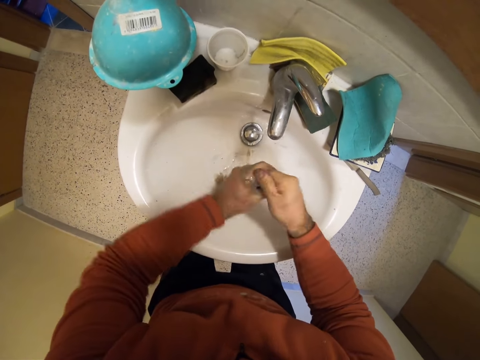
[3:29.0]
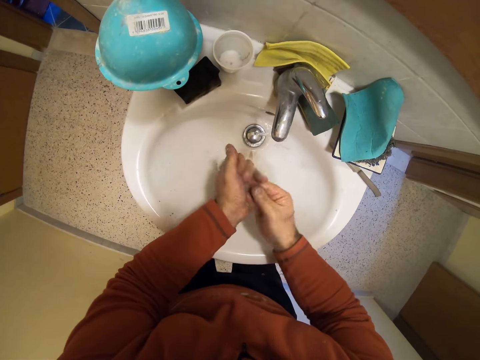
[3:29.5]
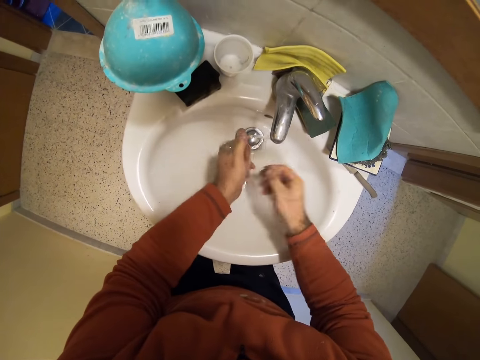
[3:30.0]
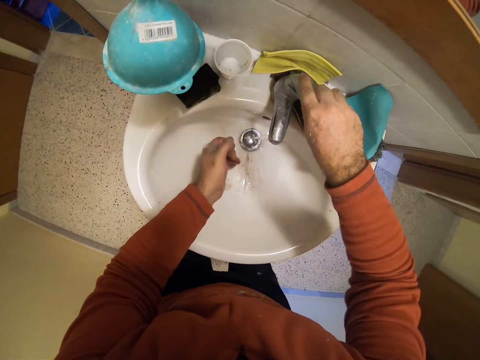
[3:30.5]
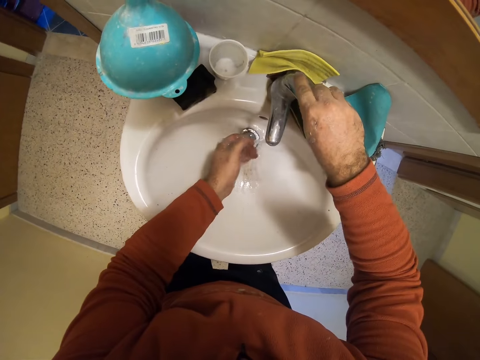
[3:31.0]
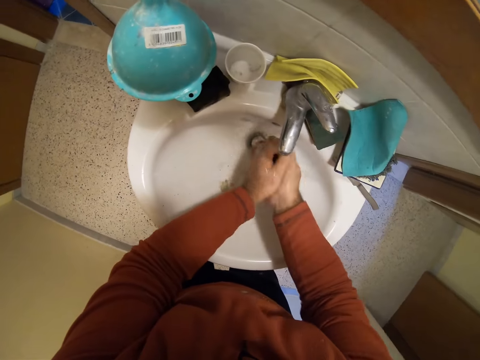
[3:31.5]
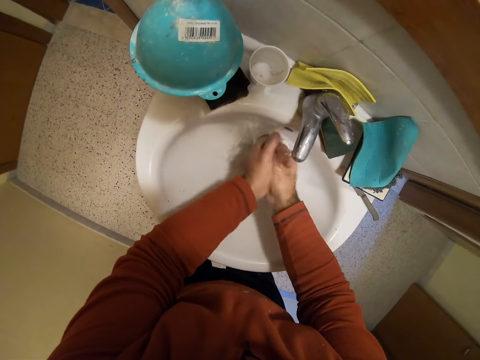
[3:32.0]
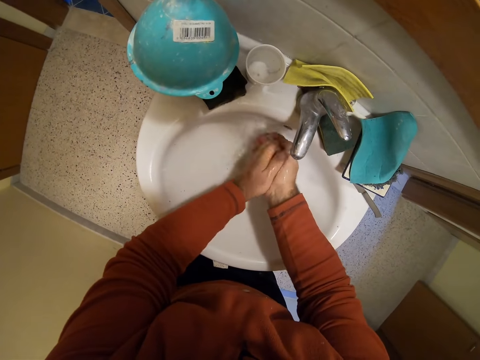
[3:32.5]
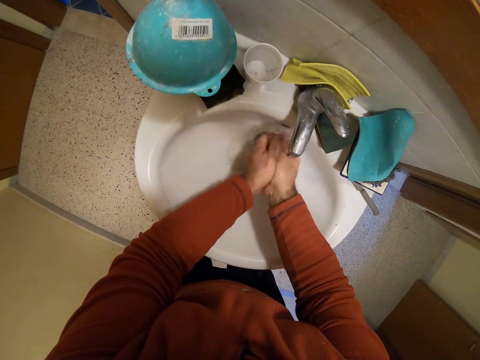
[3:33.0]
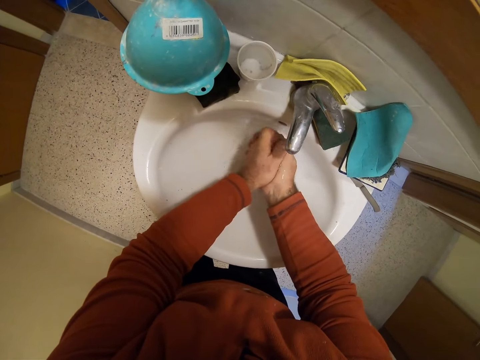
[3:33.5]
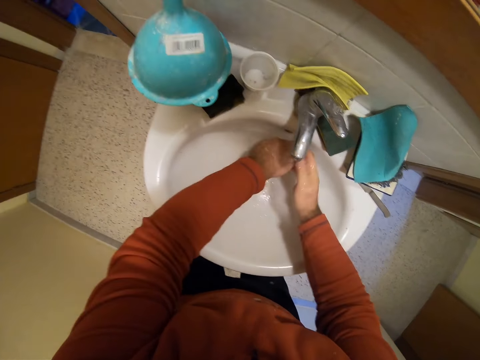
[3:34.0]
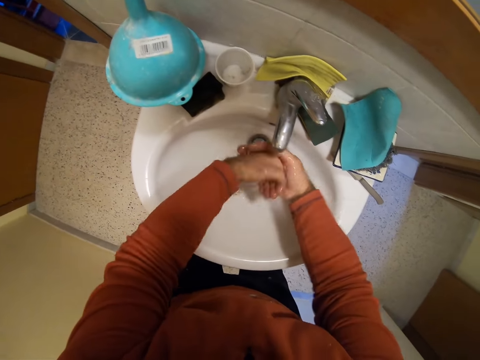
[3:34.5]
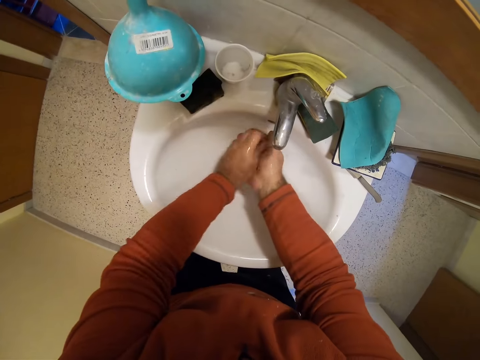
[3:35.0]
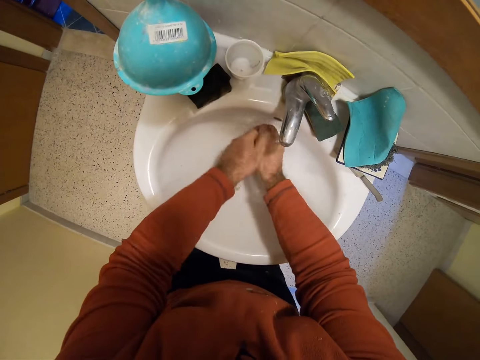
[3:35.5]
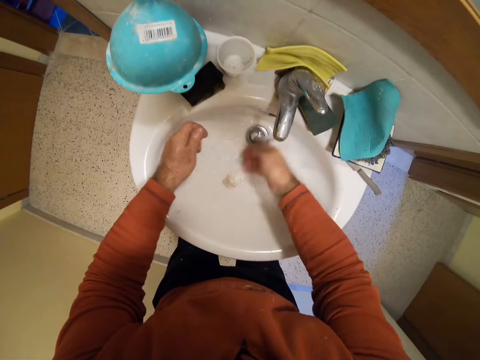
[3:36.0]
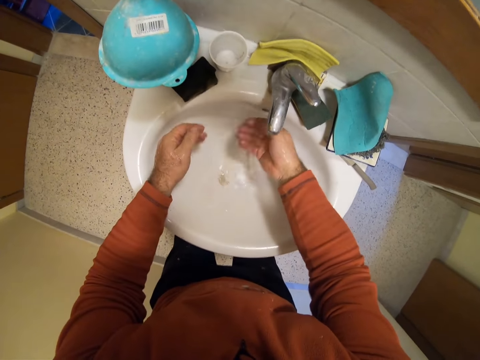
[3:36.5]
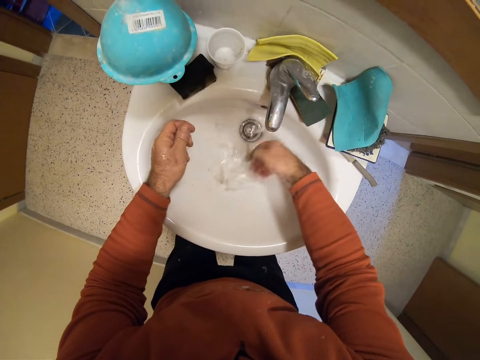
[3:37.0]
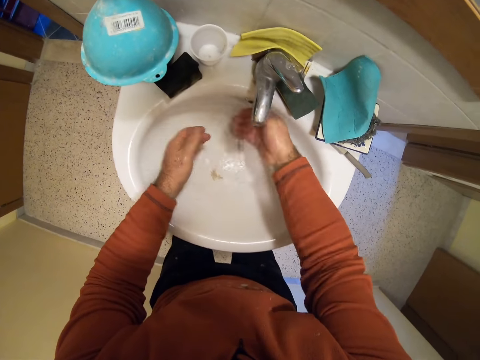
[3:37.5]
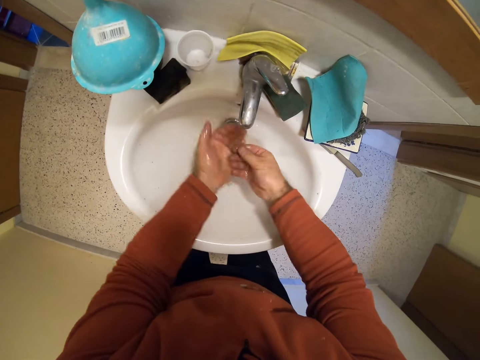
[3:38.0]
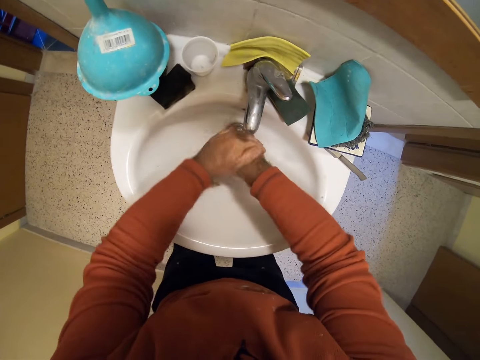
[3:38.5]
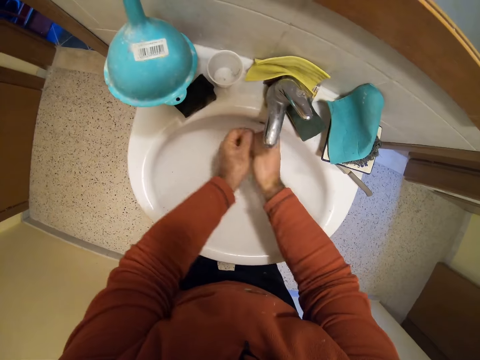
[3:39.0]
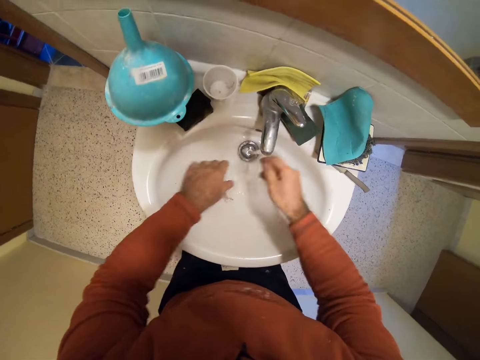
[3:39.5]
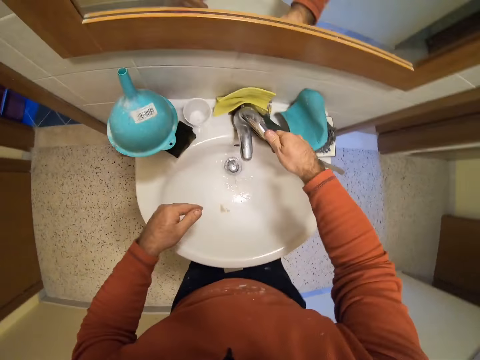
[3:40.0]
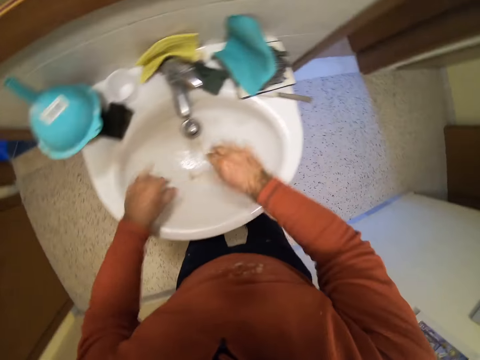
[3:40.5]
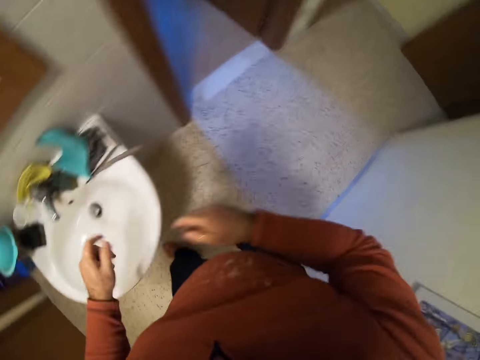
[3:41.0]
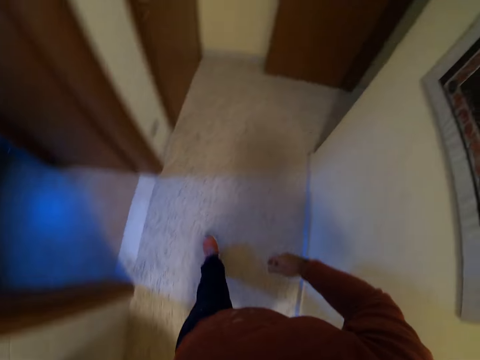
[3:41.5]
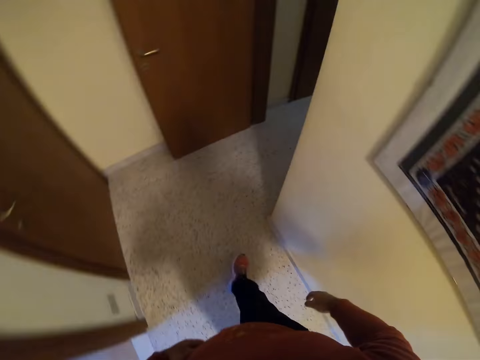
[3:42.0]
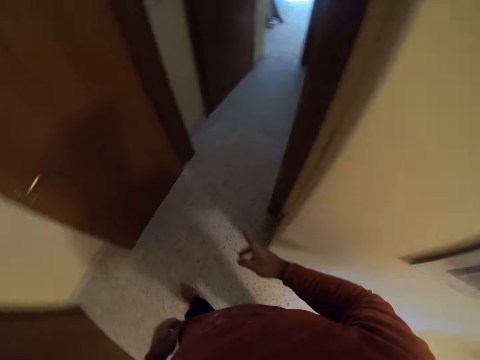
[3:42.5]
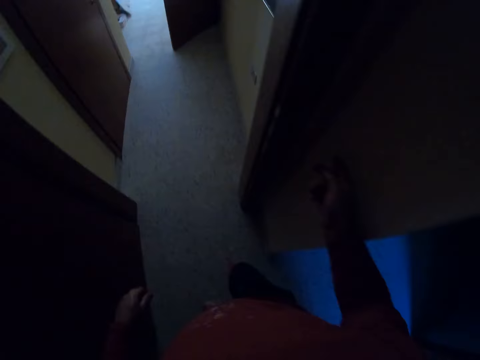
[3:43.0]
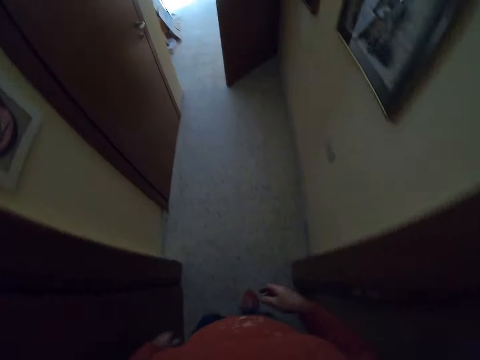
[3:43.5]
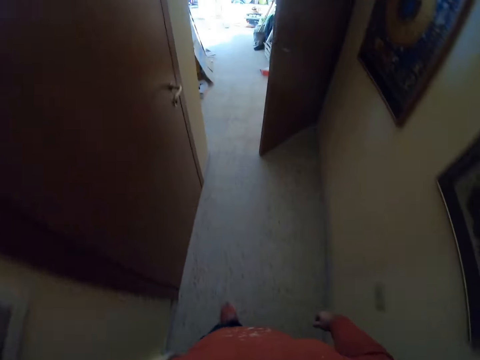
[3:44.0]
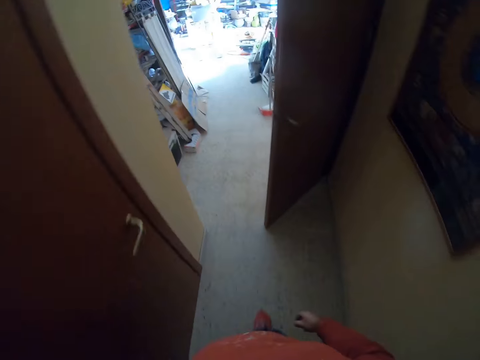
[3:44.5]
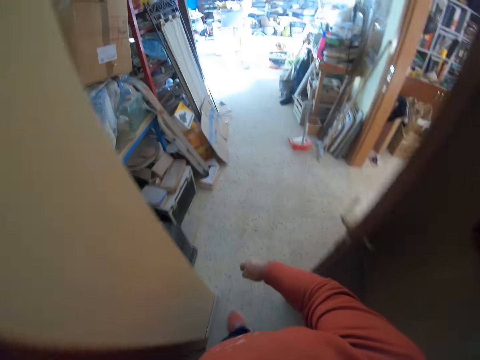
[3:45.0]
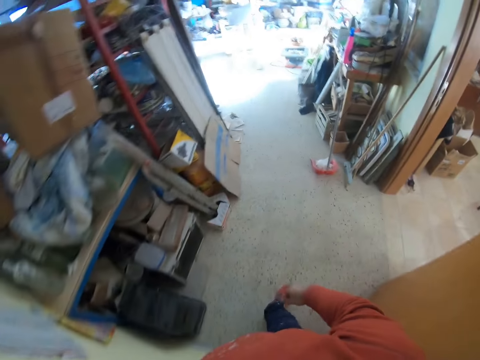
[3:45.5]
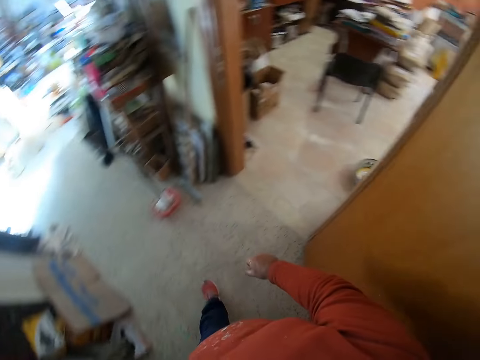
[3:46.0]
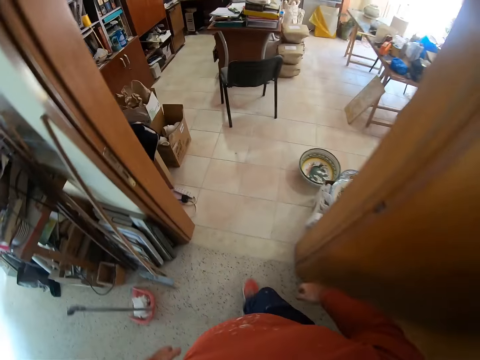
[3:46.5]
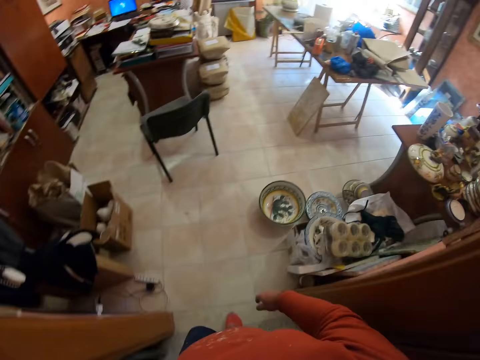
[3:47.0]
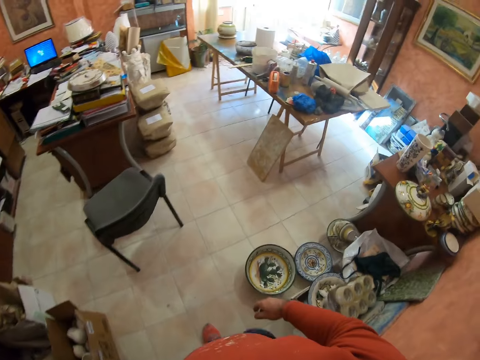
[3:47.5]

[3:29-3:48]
The camera wearer opens the tap. They wash hands. They close the water tap. They walk around the workshop. They switch off the lights. They walk around the workshop.

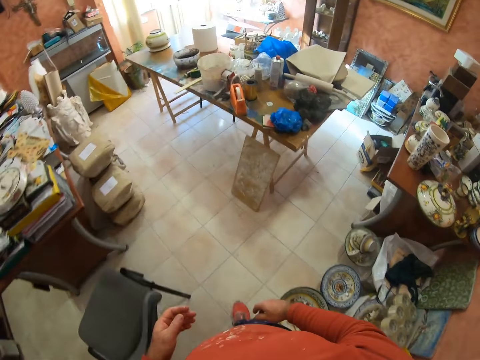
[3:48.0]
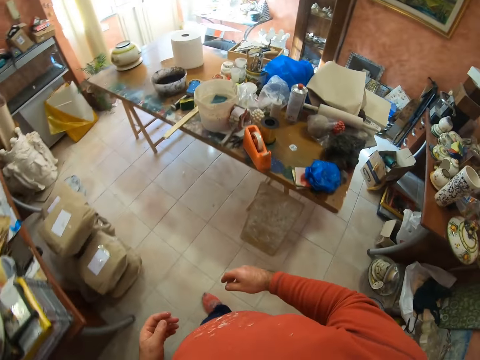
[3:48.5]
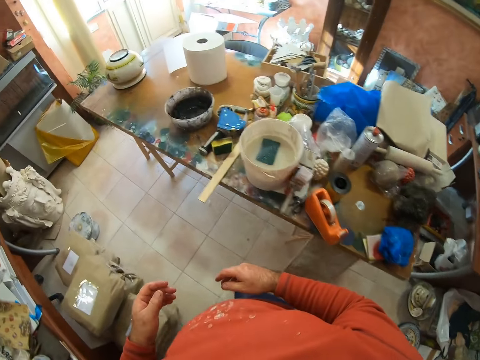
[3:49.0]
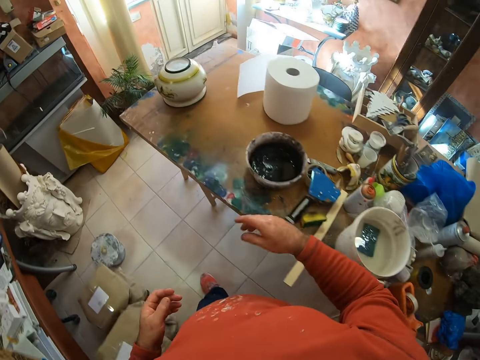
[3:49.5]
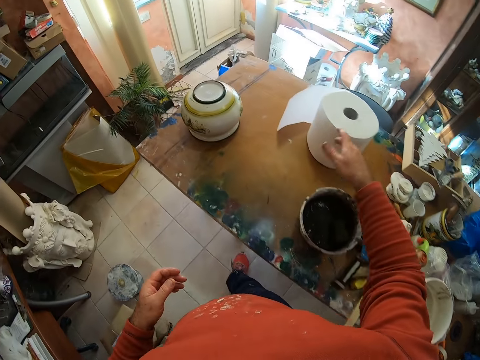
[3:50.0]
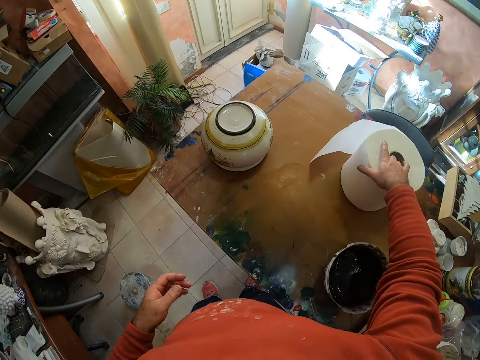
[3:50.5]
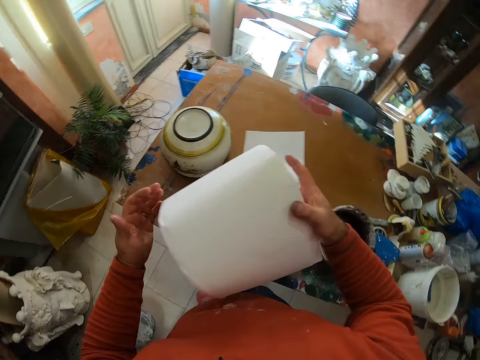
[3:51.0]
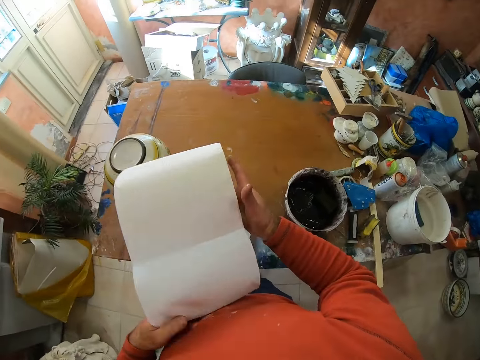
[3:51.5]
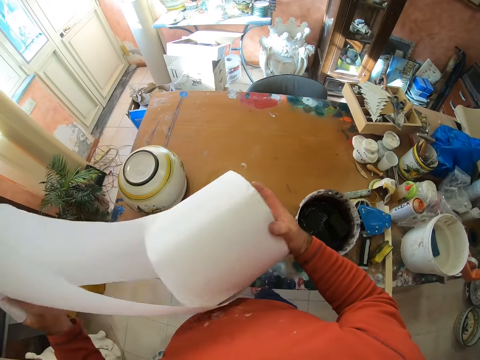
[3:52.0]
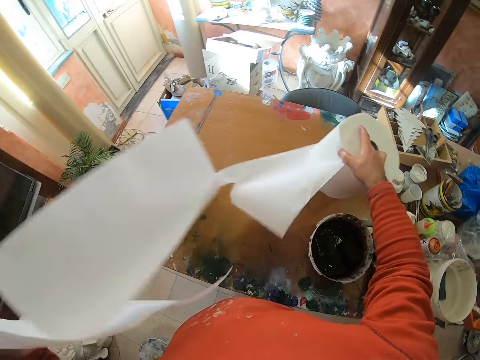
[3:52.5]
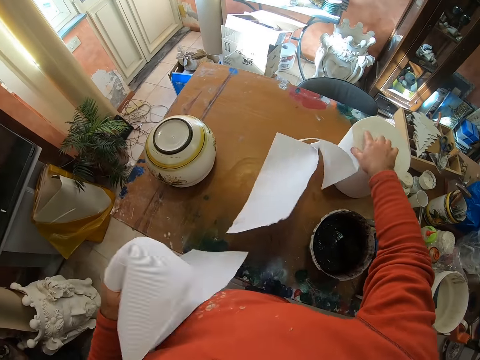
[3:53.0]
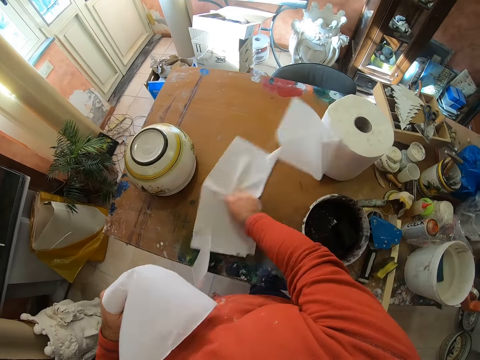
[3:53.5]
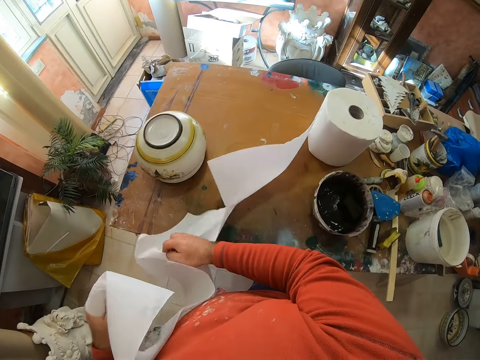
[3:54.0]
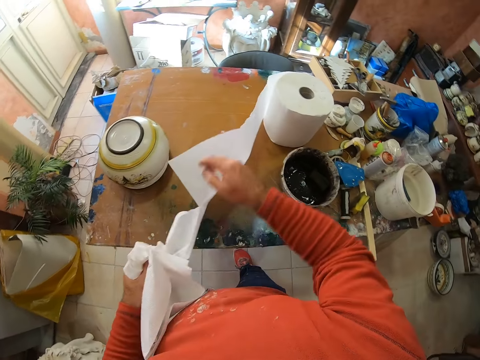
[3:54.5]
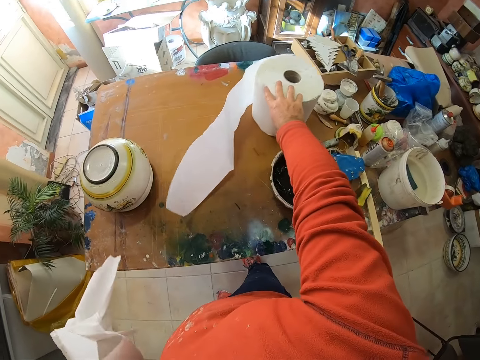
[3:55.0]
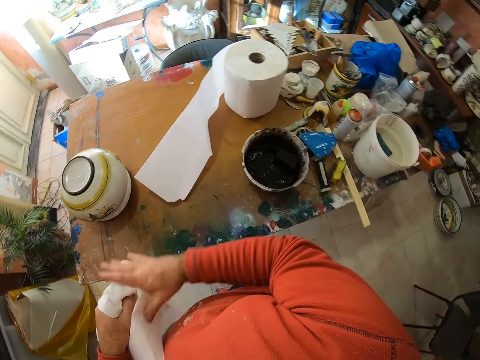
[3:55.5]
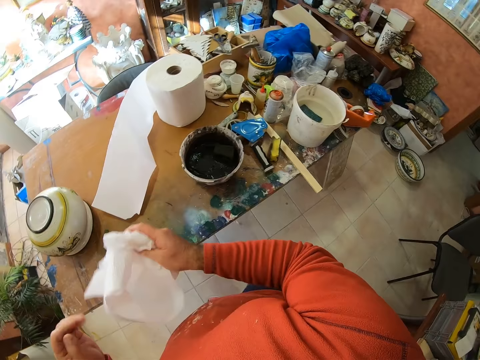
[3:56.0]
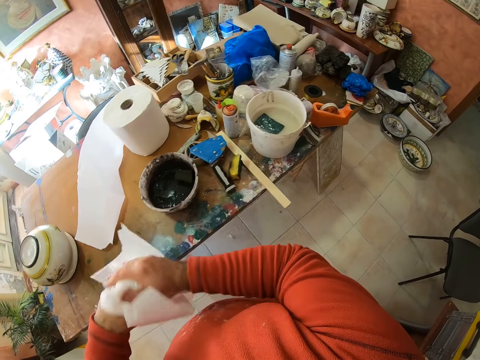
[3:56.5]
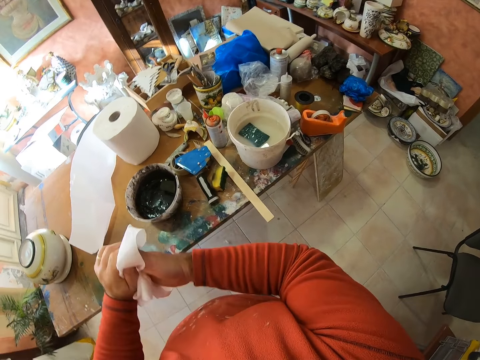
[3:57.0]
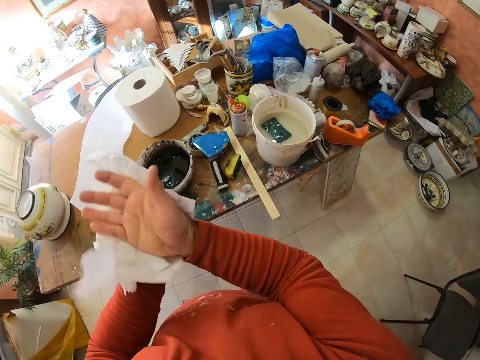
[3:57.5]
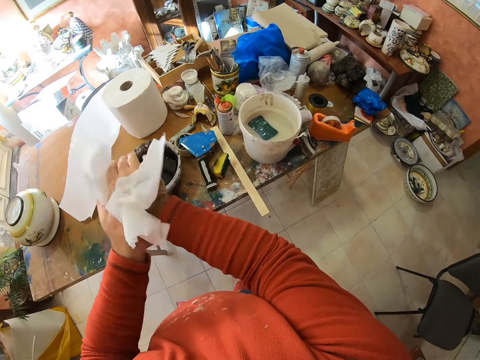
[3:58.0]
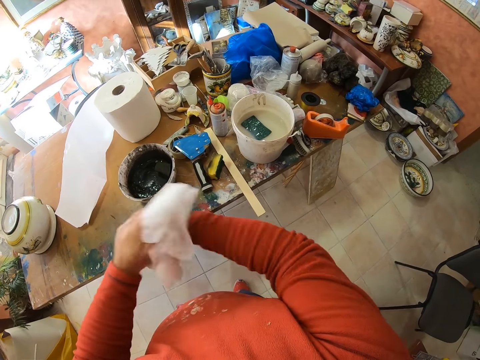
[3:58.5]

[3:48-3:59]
The camera wearer takes a napkin. He tears the napkin. He puts the roll on the table. He tears the napkin. He wipes his hands.
